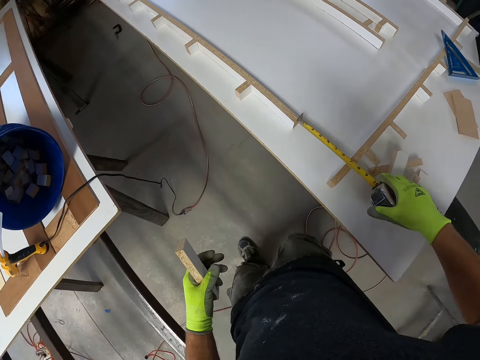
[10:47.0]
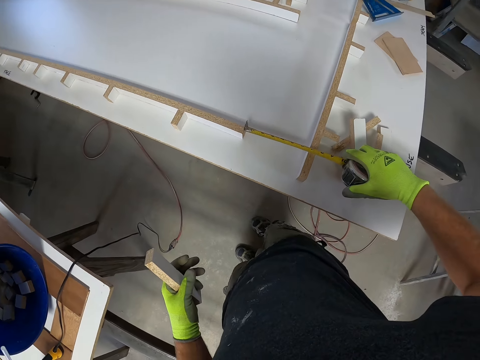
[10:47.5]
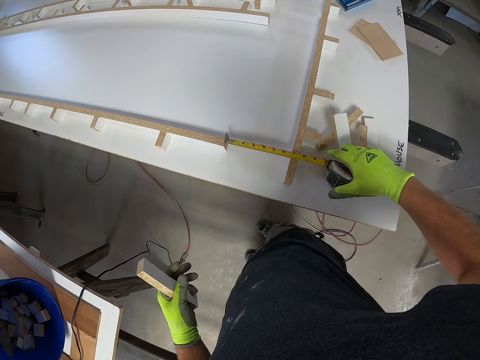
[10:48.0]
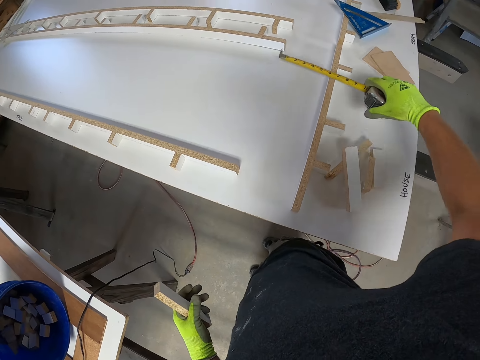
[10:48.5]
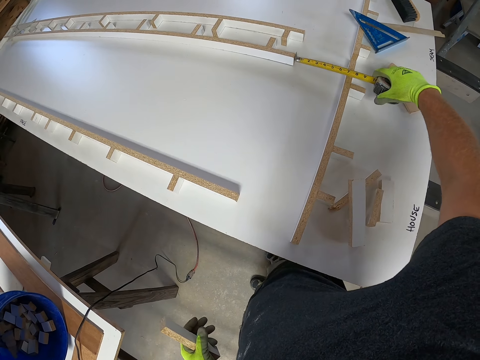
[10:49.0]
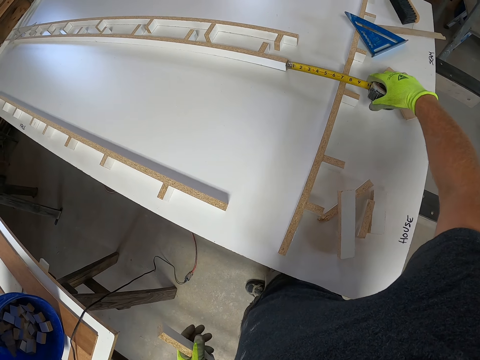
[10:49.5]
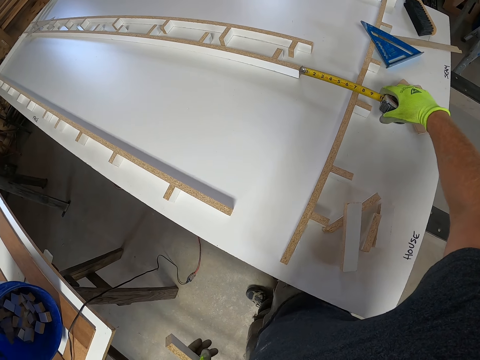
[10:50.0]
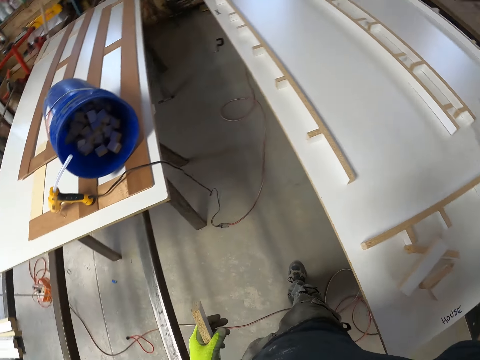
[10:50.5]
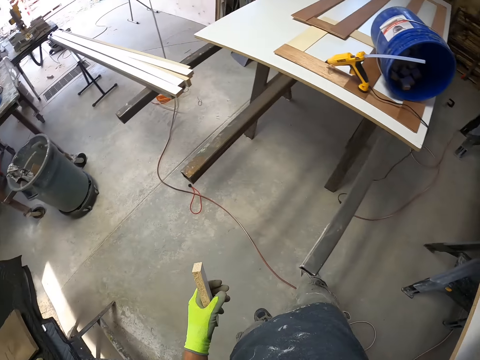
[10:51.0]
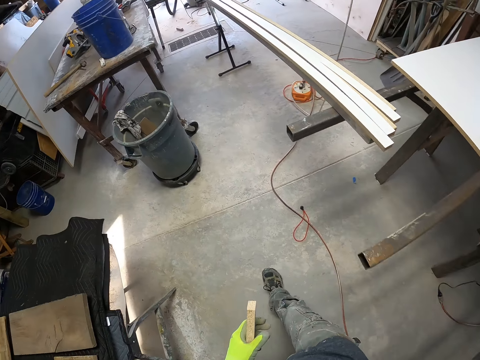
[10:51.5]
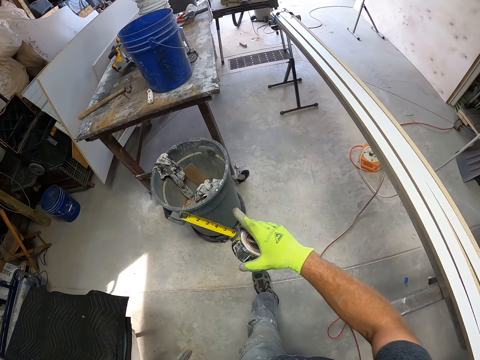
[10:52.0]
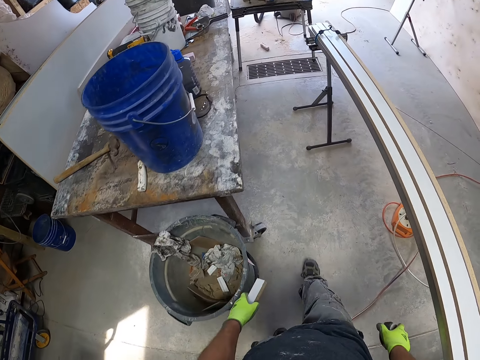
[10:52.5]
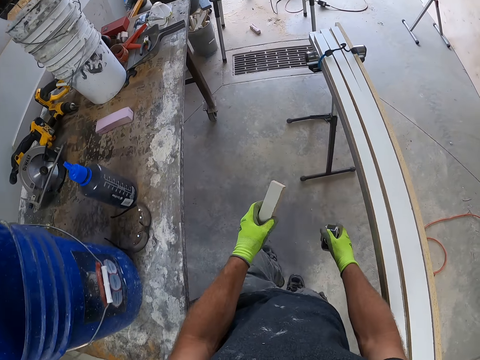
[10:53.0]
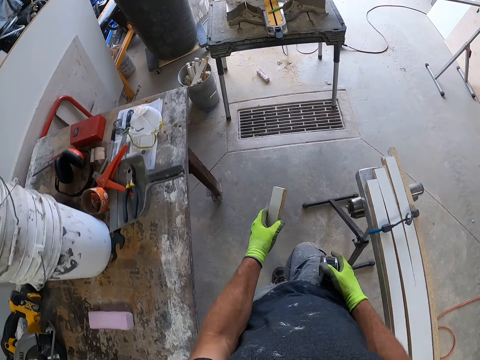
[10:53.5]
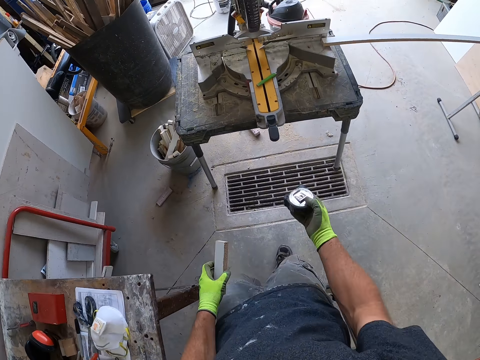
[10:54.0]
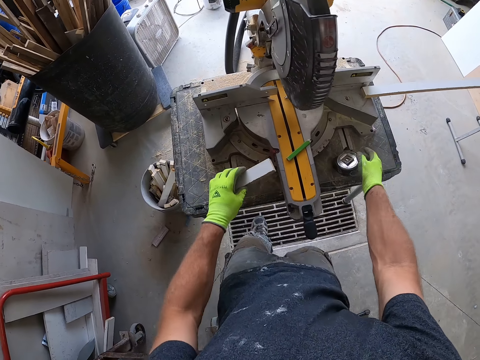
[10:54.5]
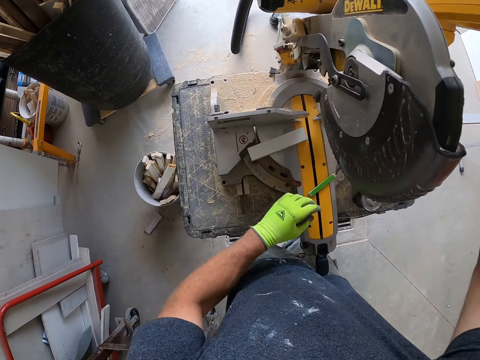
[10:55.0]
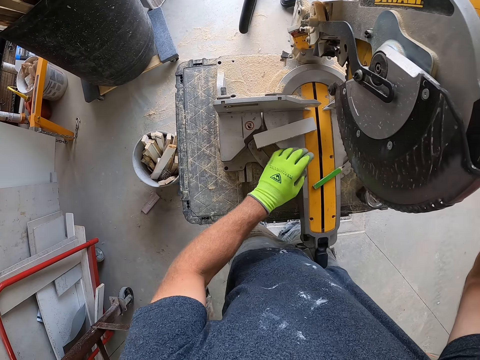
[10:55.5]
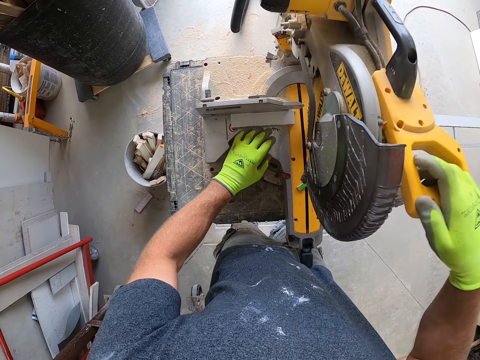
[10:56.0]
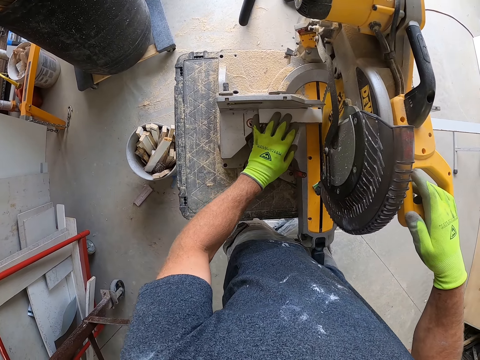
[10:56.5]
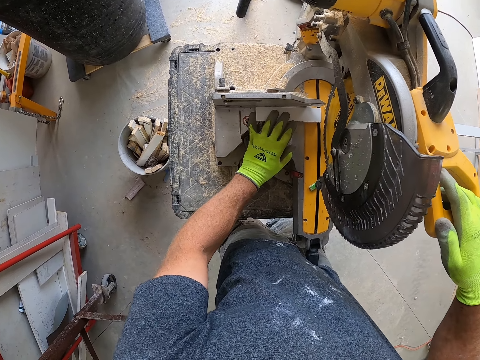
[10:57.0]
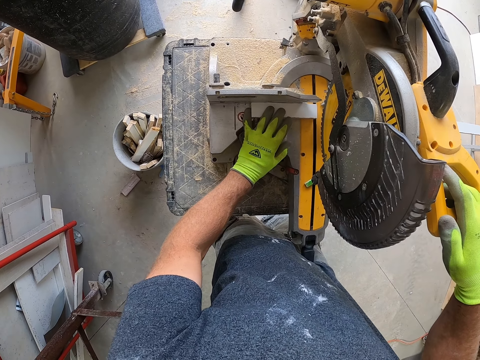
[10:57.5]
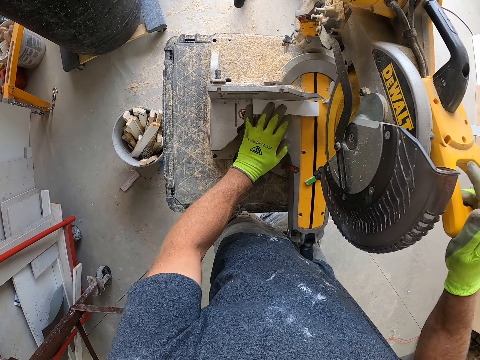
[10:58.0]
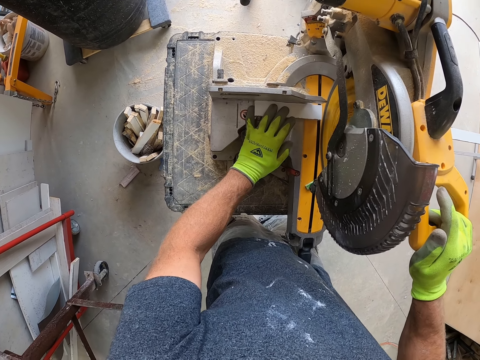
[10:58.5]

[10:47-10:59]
The camera wearer measures a wood model on a table with a measuring tape. They walk around a garage. They put down the measuring tape on the saw table. They put a piece of wood on a wood cutter. They cut the piece of wood with the wood cutter.

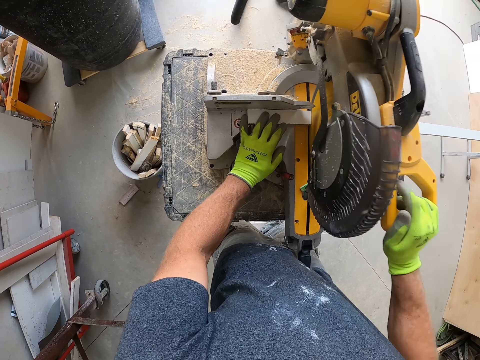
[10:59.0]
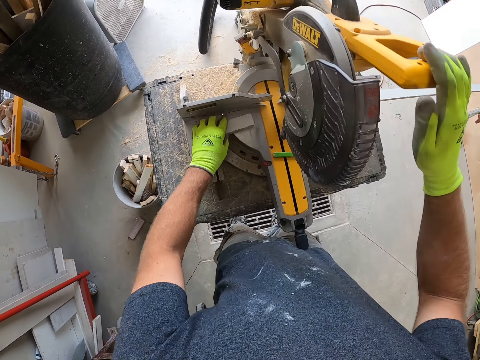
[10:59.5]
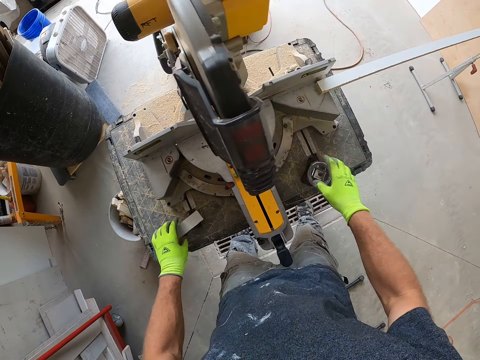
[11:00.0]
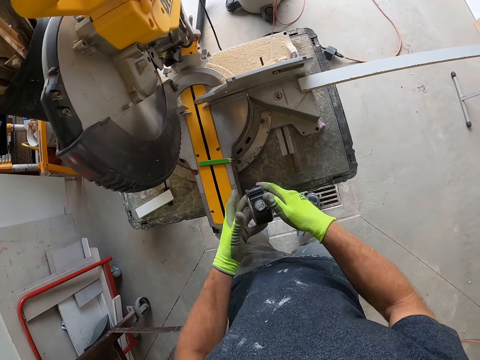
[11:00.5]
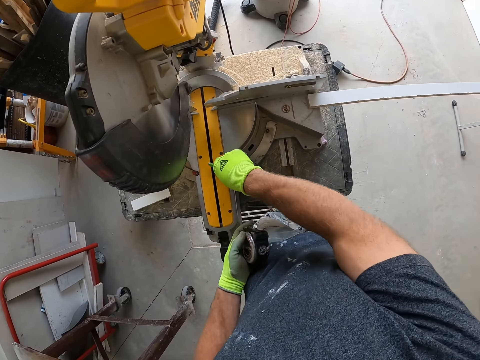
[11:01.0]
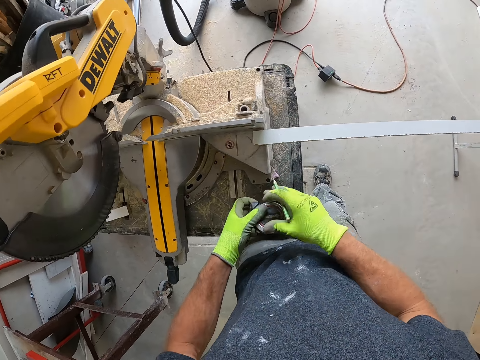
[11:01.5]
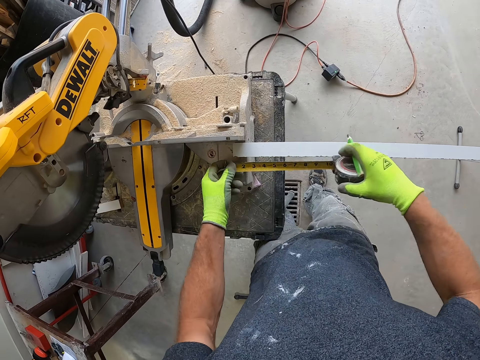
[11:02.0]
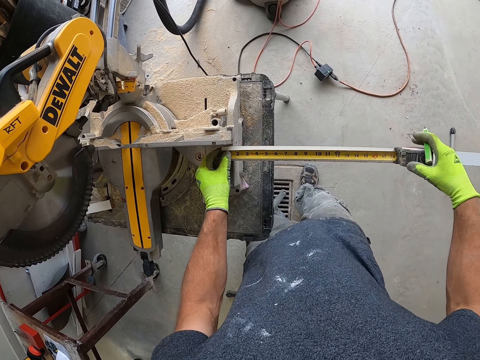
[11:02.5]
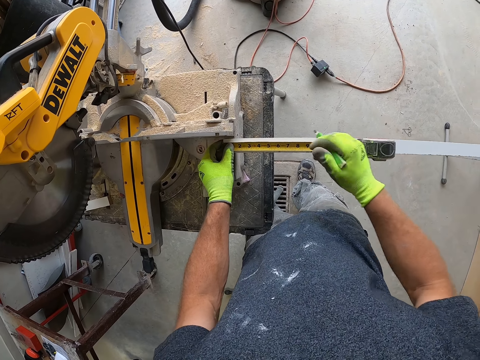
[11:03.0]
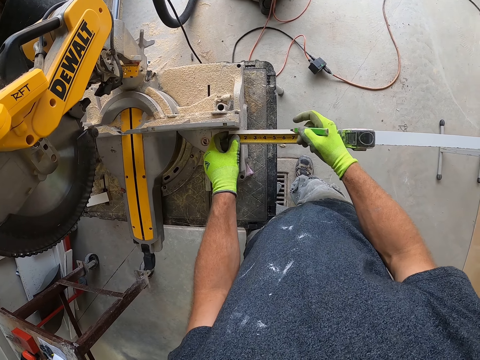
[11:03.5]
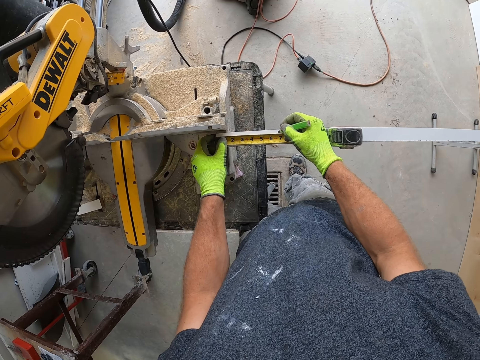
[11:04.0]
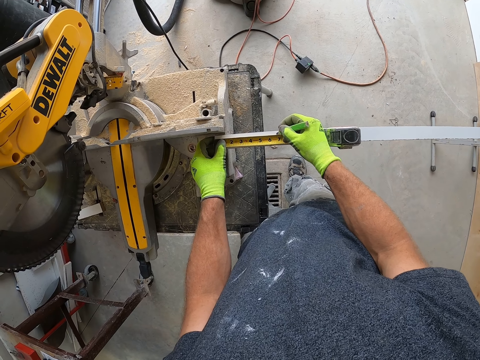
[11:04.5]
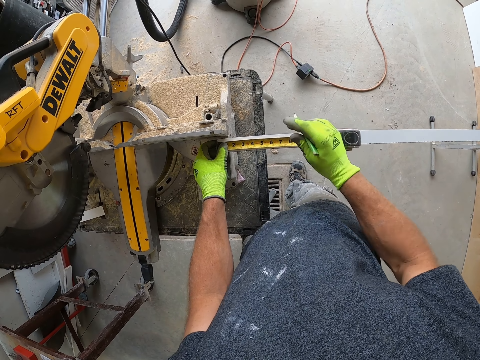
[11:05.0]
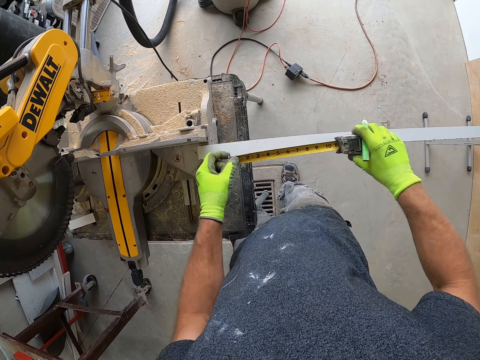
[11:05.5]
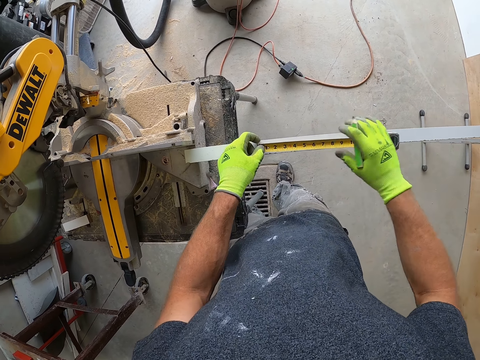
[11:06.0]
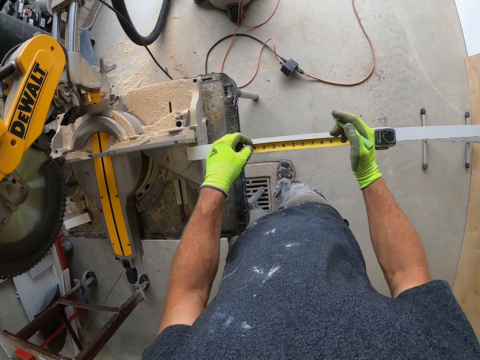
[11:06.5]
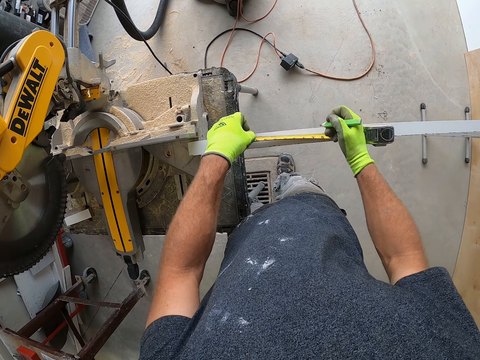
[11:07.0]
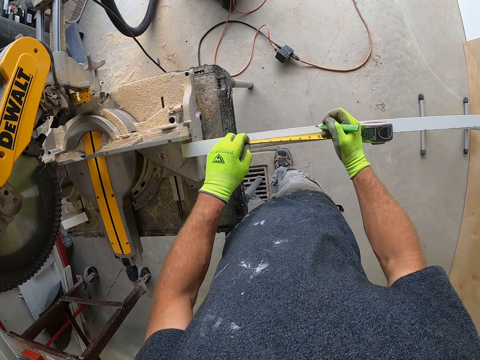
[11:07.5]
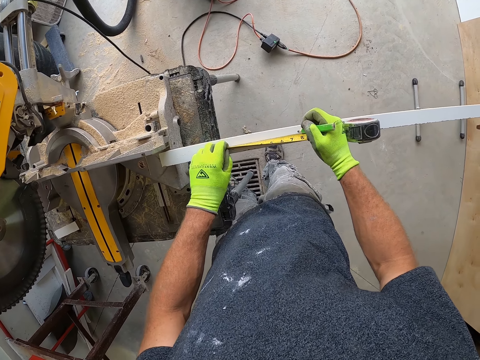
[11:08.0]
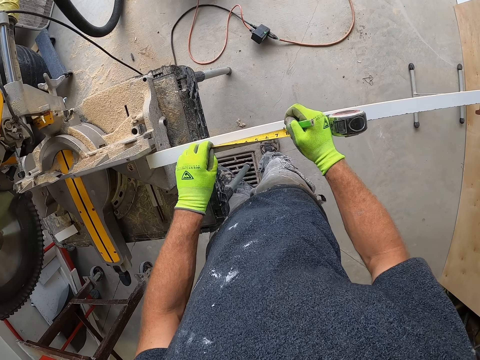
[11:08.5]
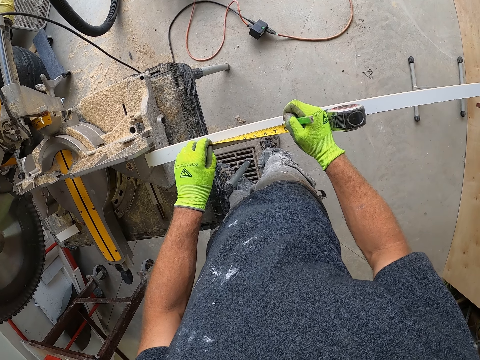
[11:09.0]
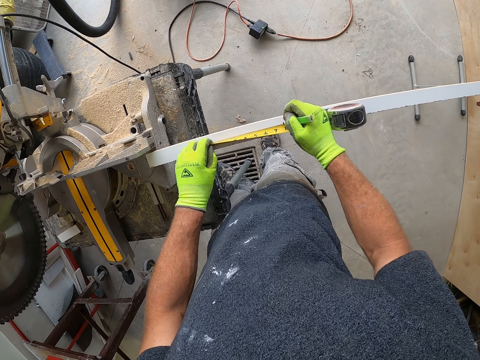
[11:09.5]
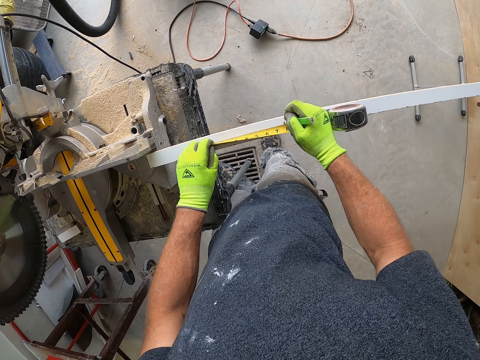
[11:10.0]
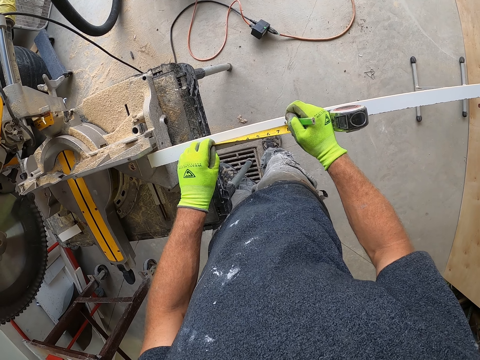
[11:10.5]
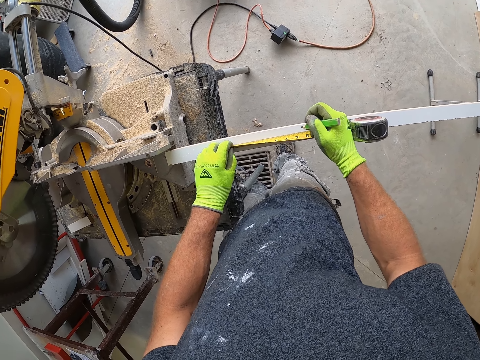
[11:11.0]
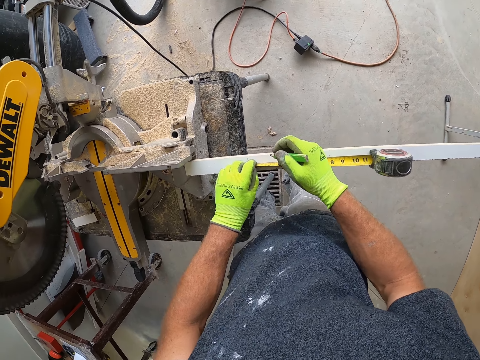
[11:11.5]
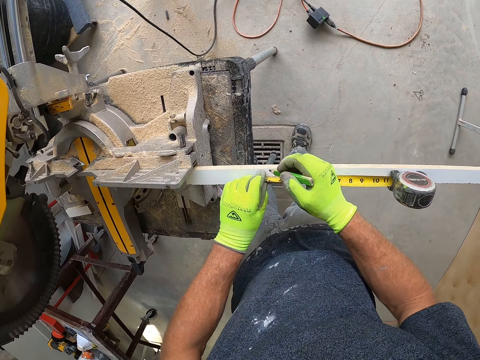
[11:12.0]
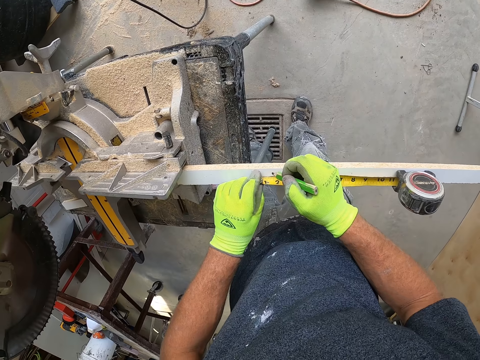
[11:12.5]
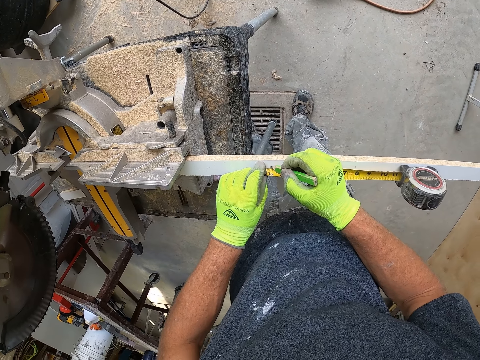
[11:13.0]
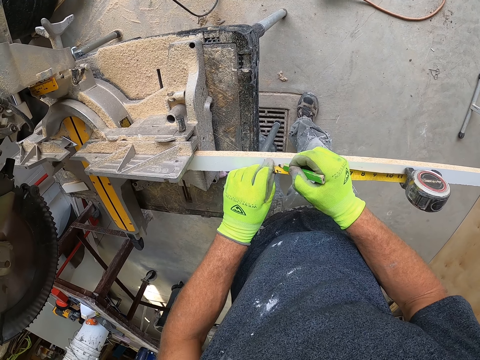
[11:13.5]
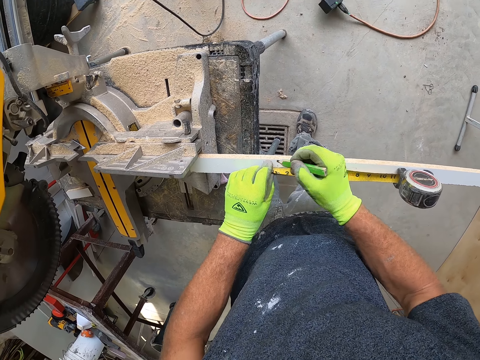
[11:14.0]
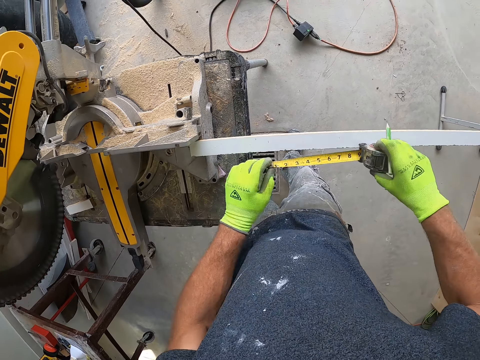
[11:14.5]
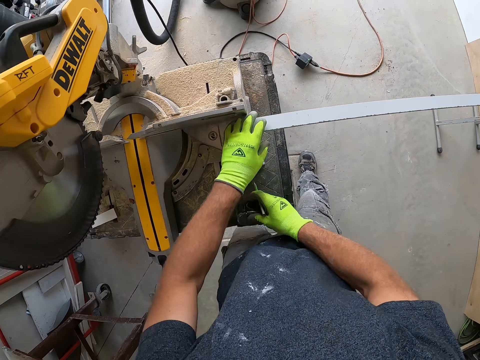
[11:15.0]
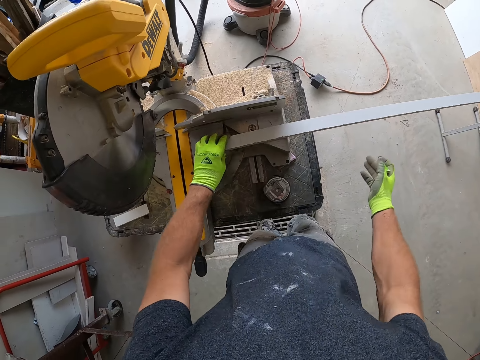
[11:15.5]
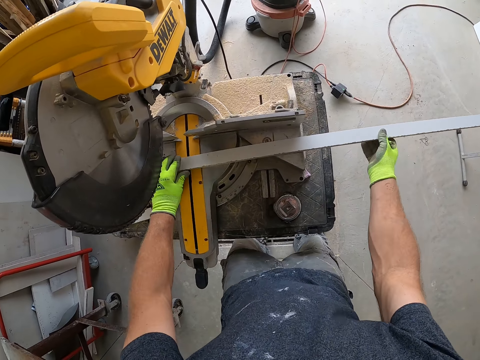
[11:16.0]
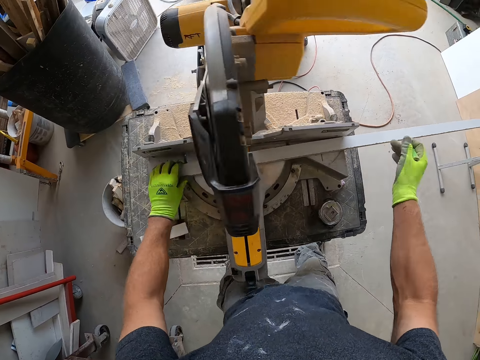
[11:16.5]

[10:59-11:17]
The camera wearer picks up the tape measure from the table. They pick up the pencil from the saw. They measure the wood with the tape measure. They mark the wood with the pencil. They measure the wood with the tape measure. They mark the wood with the pencil. They mark it again. They put down the tape measure on the table. They move the wood.
